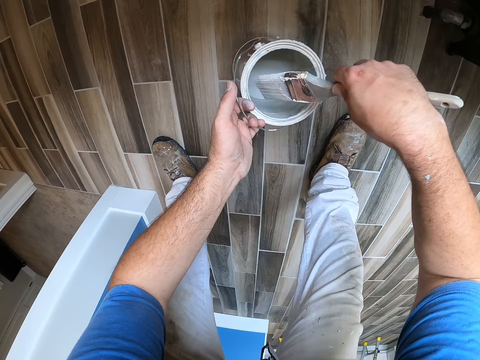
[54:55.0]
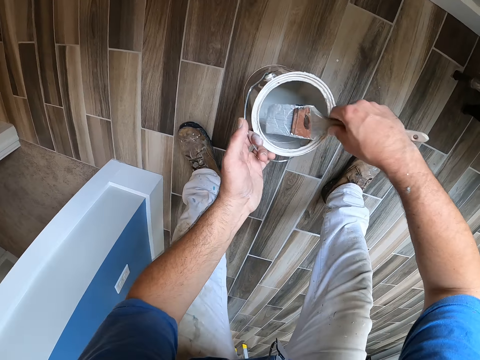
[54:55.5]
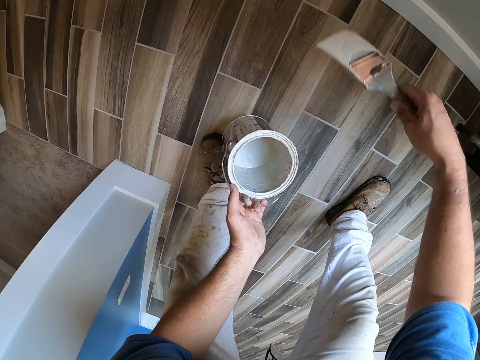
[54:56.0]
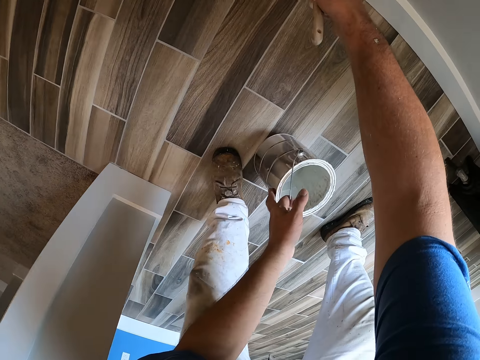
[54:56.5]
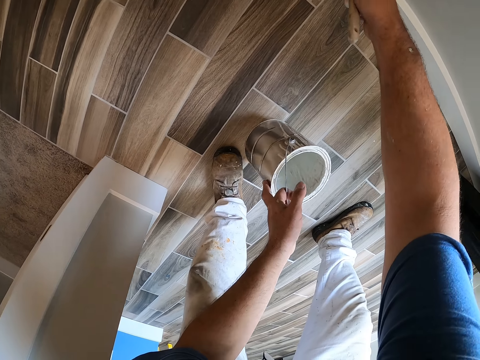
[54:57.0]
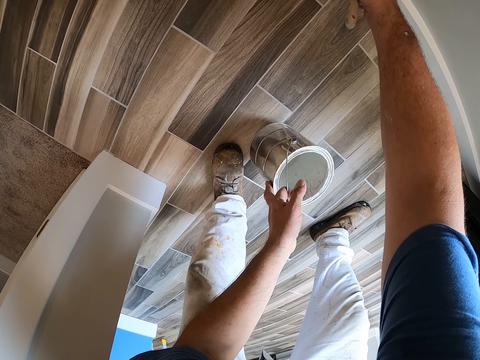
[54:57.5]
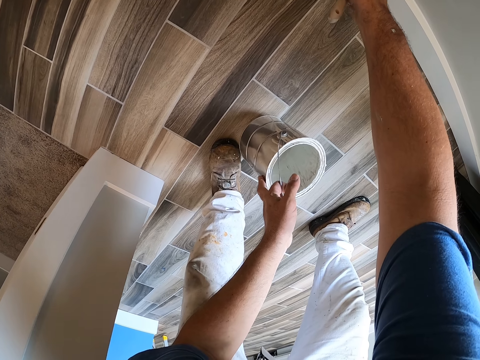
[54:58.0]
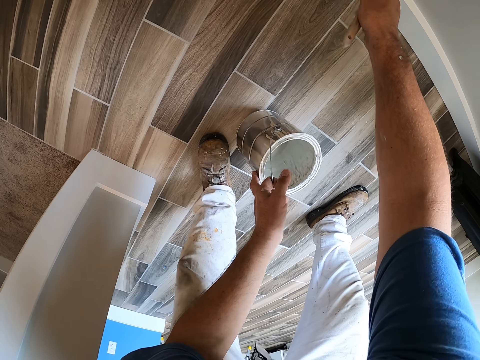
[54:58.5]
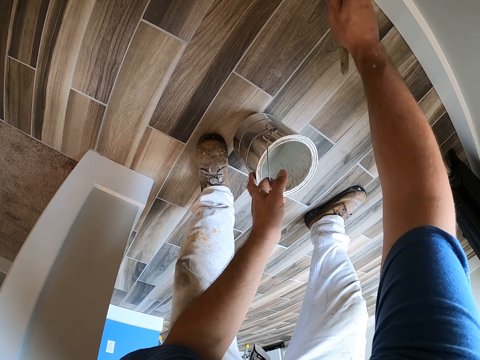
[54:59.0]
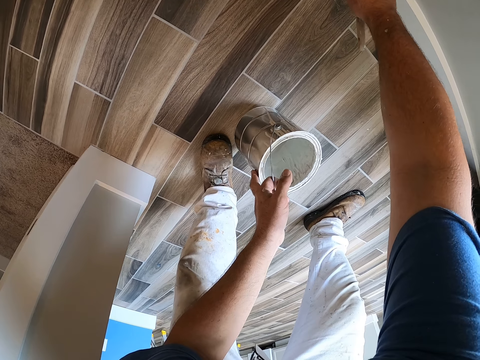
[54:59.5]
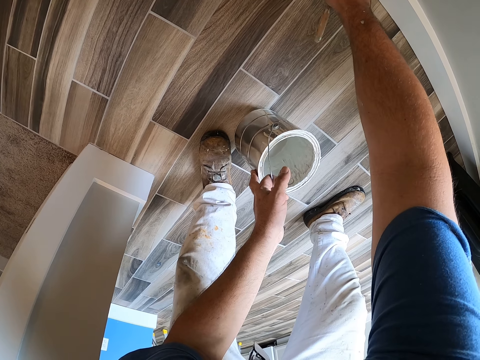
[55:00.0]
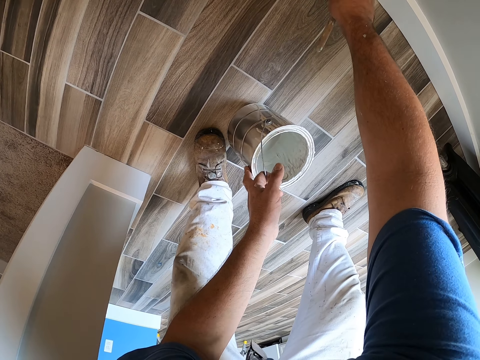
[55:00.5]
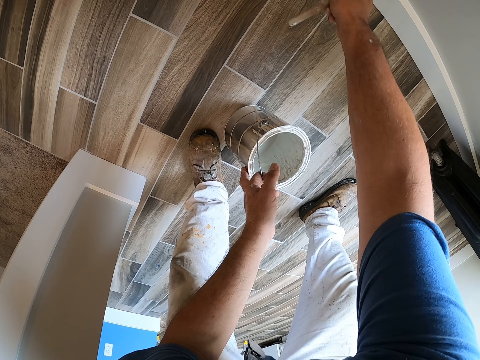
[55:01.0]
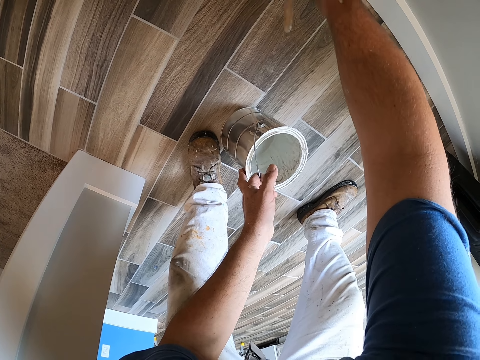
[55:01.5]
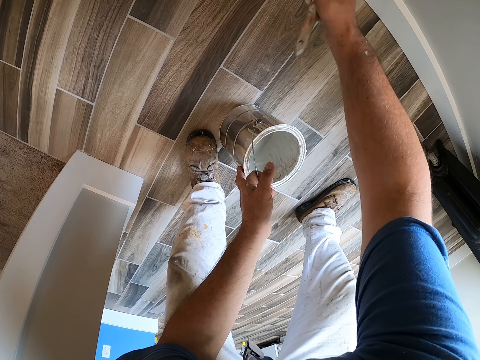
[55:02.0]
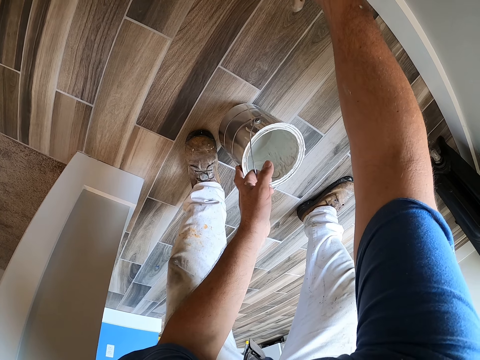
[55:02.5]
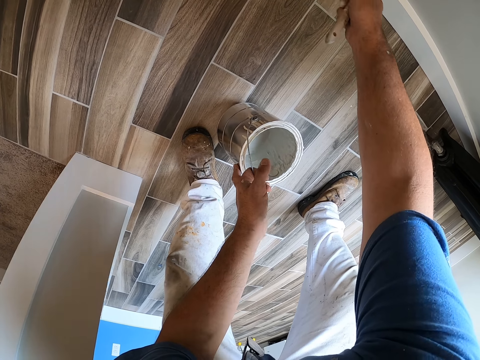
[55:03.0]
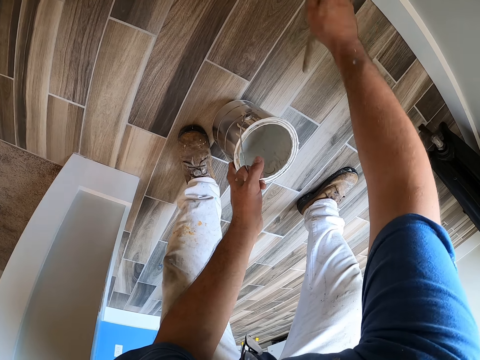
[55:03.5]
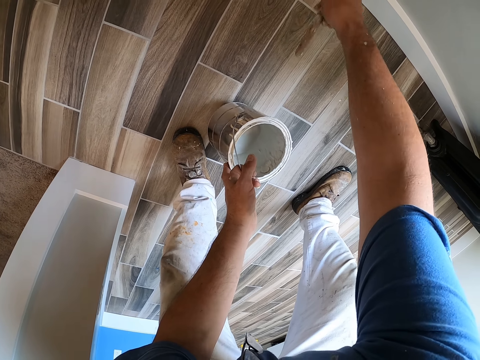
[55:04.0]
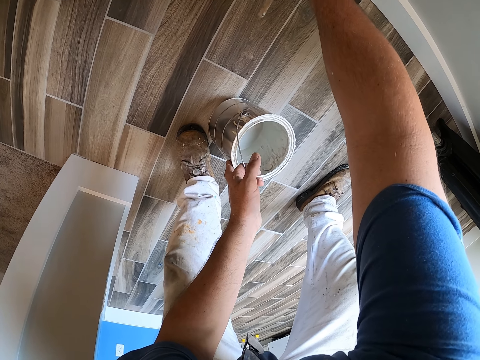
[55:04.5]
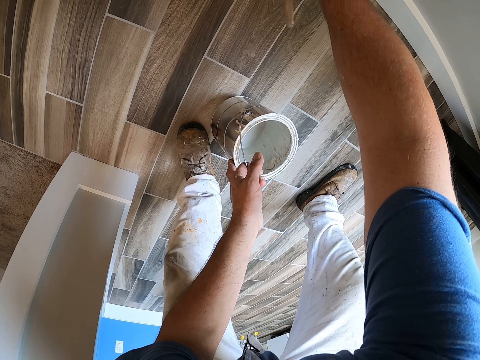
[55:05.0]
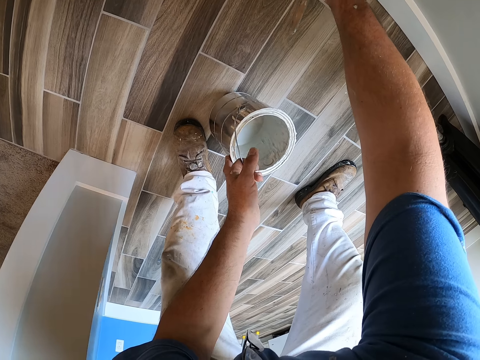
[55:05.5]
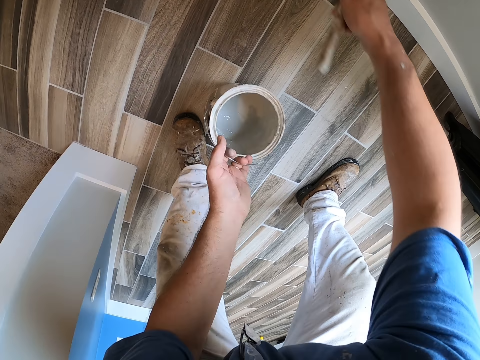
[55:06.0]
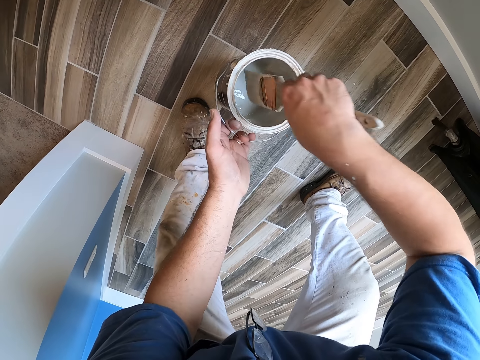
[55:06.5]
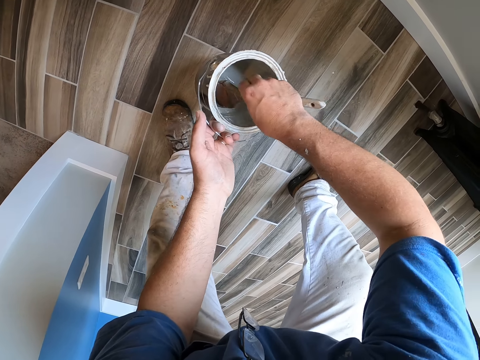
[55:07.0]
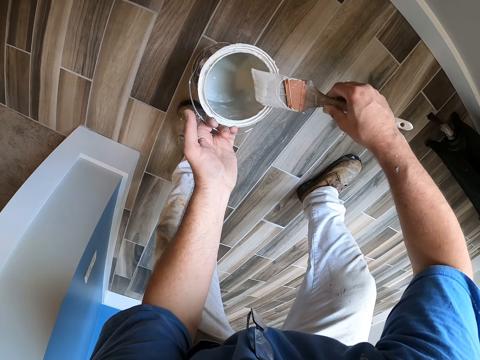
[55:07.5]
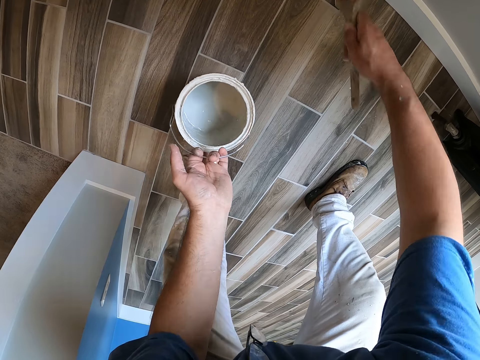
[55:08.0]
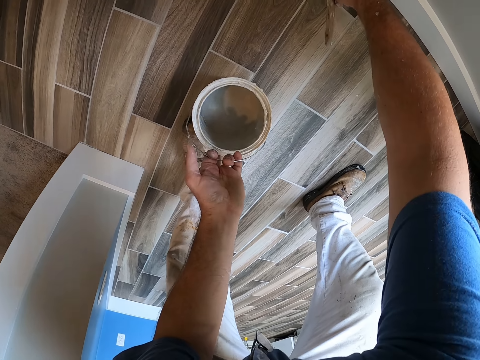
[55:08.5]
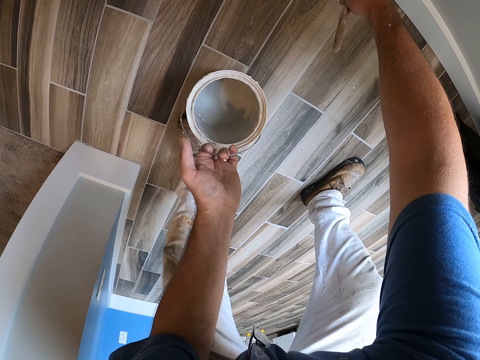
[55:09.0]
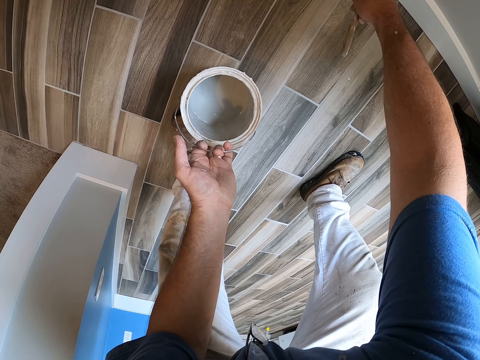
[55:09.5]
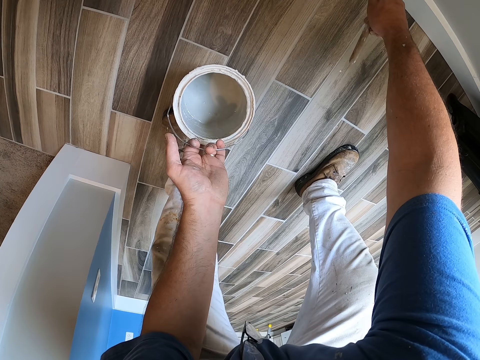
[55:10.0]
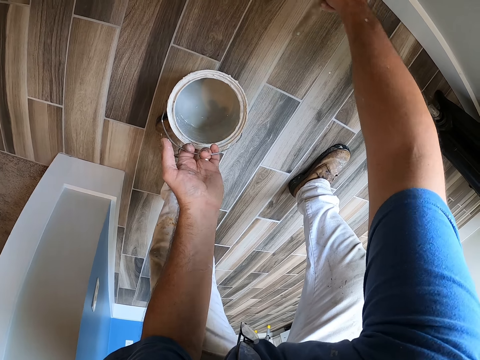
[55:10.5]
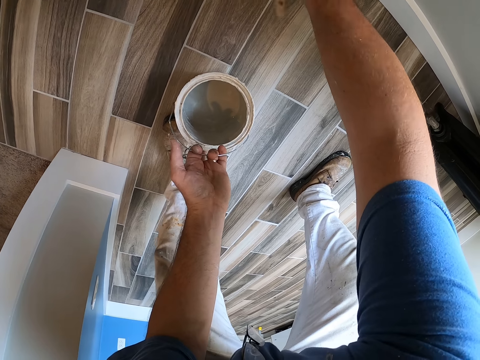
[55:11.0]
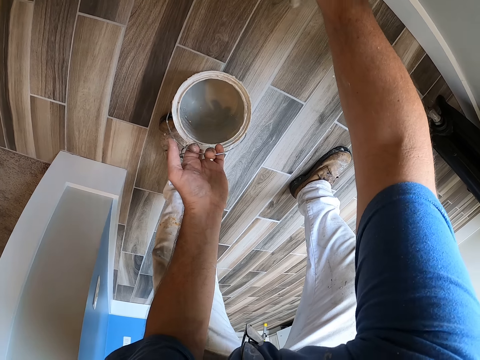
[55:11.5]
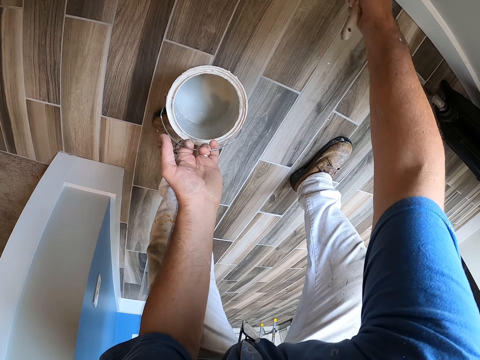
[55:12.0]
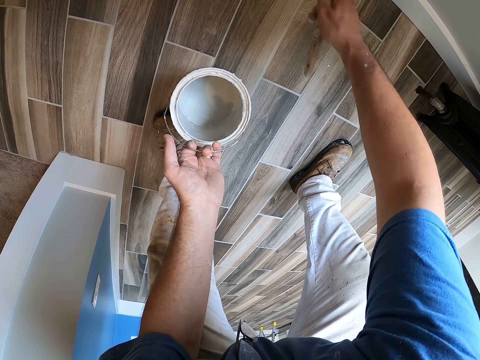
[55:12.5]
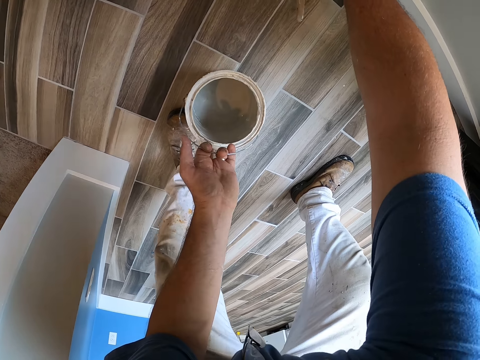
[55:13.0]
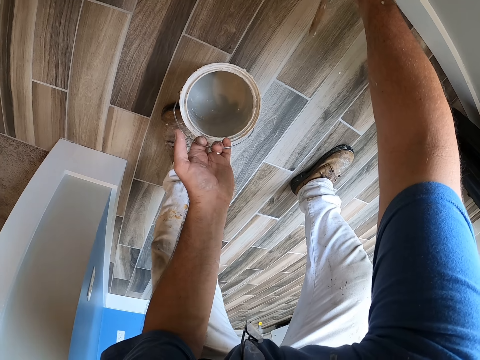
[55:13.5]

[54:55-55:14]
The camera wearer lifts the paint bucket in his left hand off the floor again. He pulls the brush off the wall. He dips the paint brush into the paint bucket or tin again. He continues painting the wall near the window with the paint brush. He removes the brush from the tin. He pulls the brush off the wall. He dips the paint brush into the paint bucket again. He continues painting the wall near the window with the paint brush. He removes the brush from the tin.

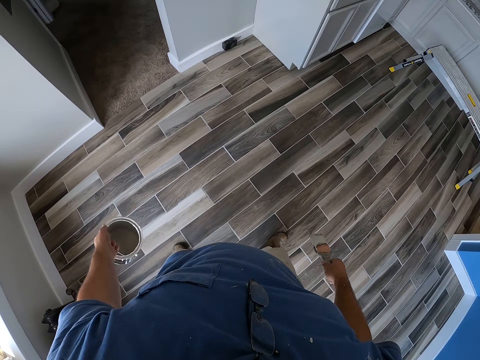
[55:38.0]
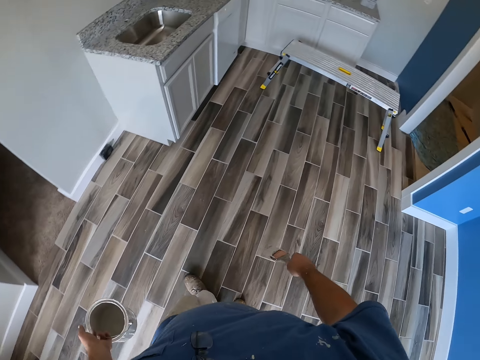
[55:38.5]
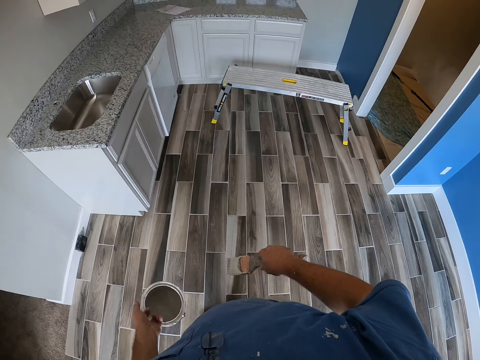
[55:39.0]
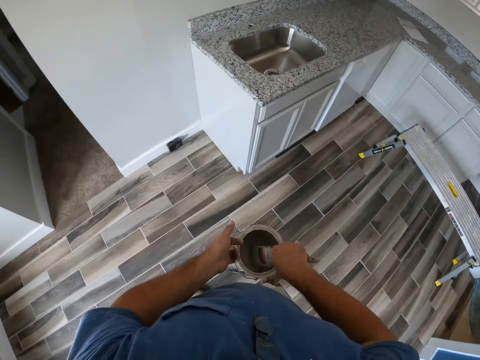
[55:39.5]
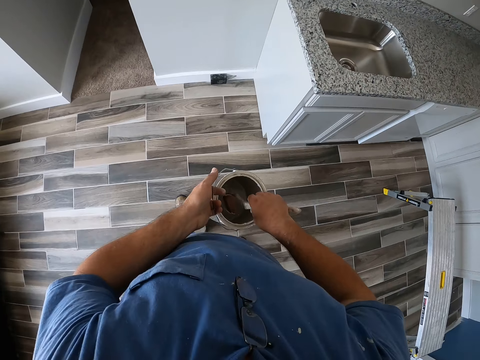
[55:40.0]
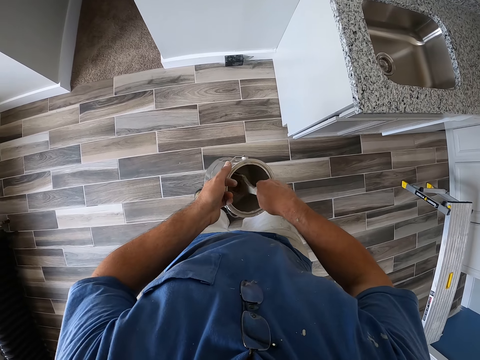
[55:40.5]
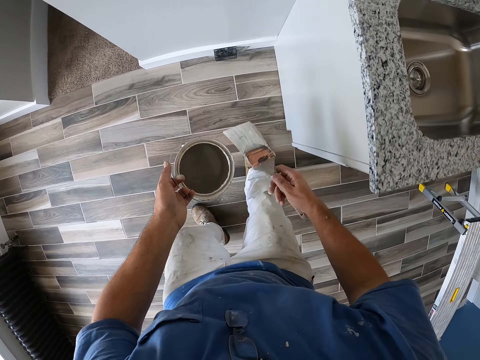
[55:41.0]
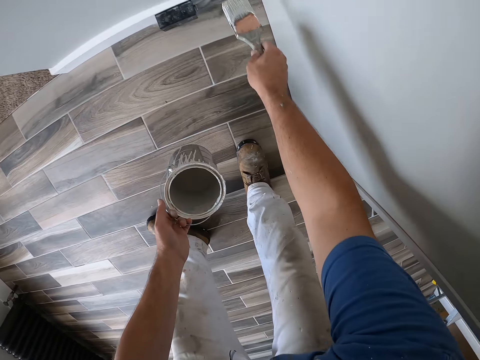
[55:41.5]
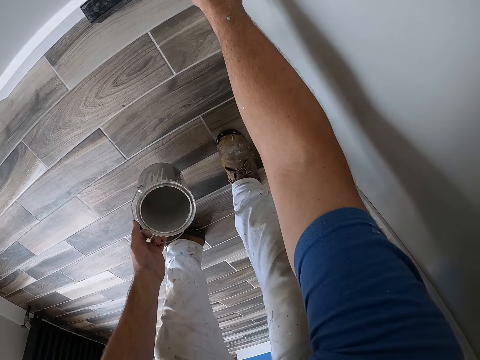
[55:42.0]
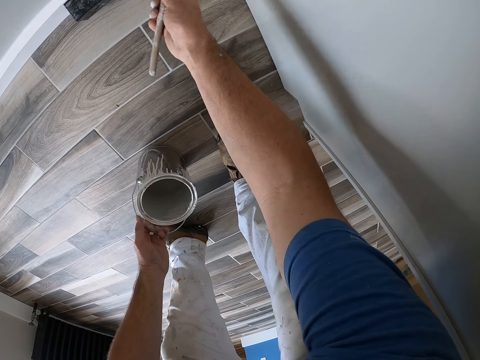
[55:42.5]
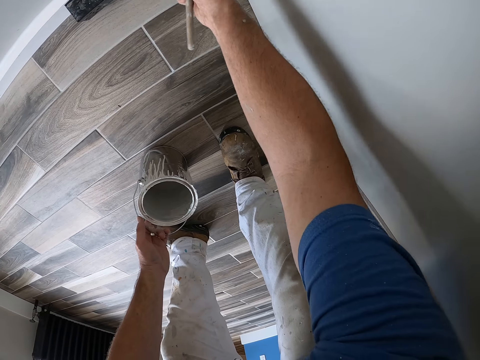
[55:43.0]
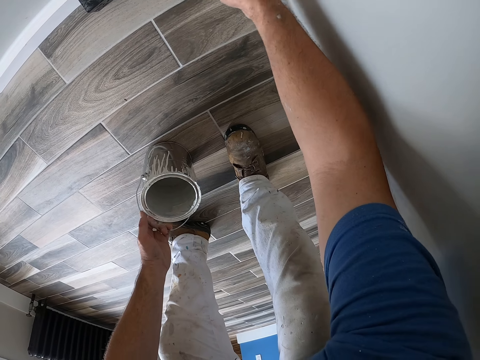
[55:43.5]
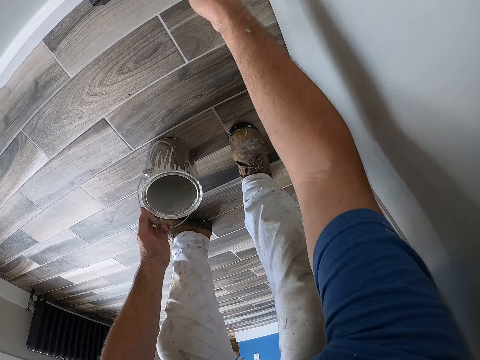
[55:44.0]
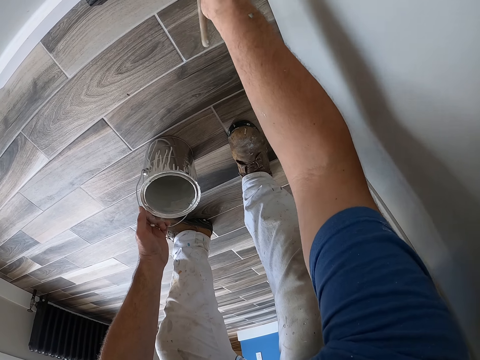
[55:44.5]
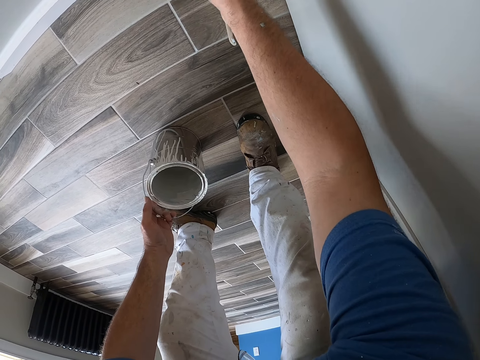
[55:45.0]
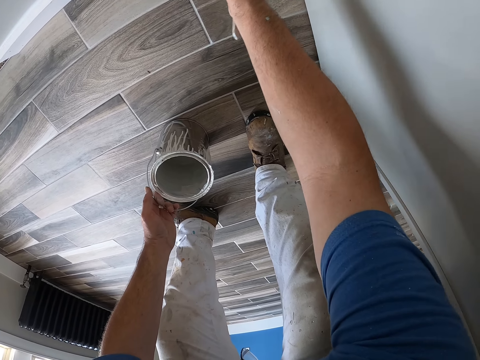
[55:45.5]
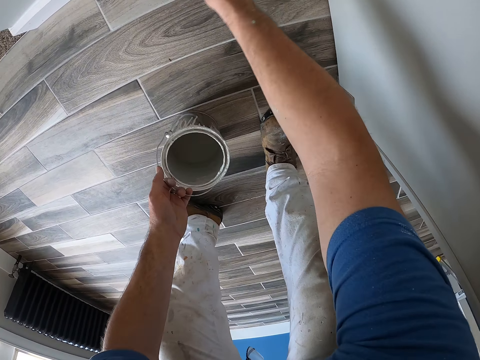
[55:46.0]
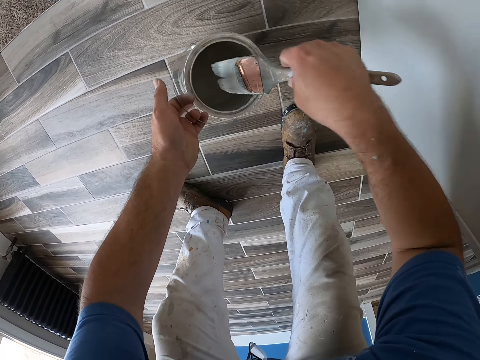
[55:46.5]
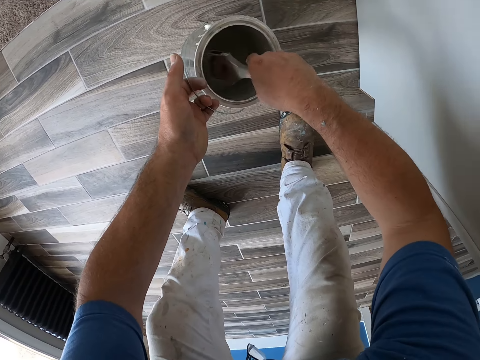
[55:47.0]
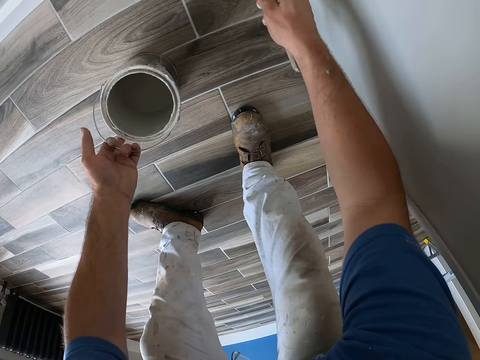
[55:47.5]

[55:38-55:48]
The camera wearer dips the paint brush into the paint bucket or tin. They step toward the wall and remove the brush from the tin. They paint the wall near the kitchen sink with the paint brush. They dip the paint brush into the paint bucket again. They continue painting the wall near the kitchen sink with the paint brush. They remove the brush from the tin.
